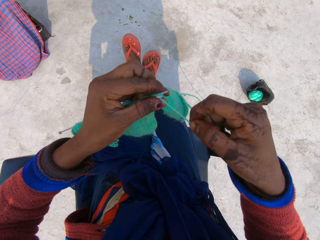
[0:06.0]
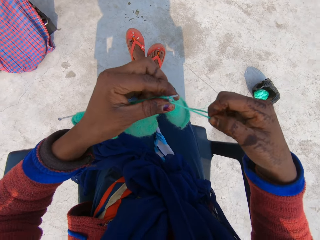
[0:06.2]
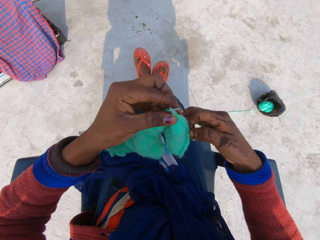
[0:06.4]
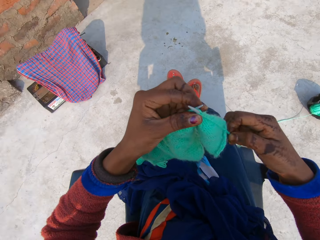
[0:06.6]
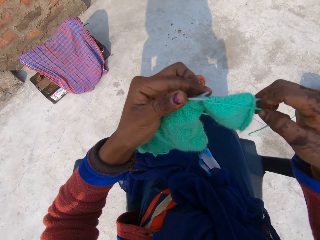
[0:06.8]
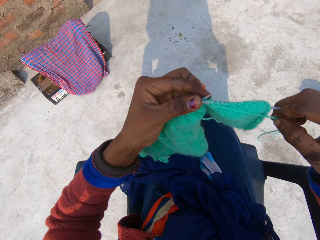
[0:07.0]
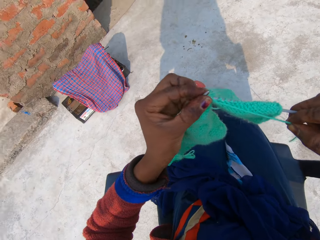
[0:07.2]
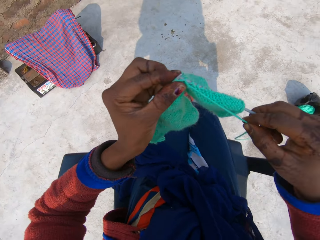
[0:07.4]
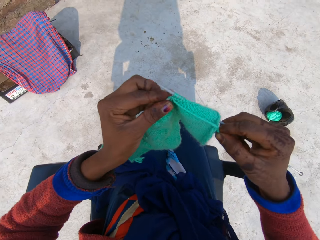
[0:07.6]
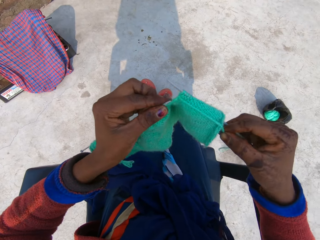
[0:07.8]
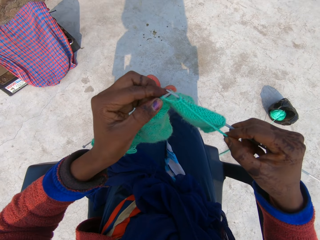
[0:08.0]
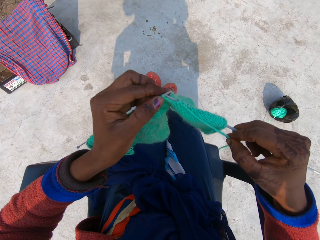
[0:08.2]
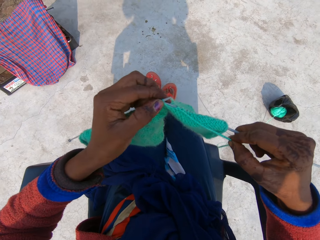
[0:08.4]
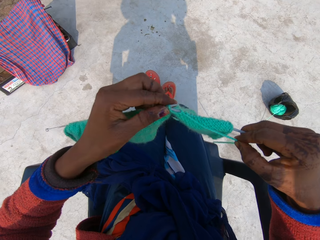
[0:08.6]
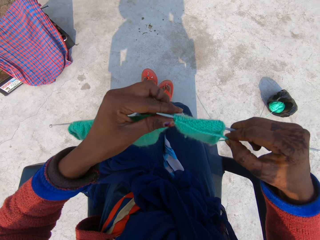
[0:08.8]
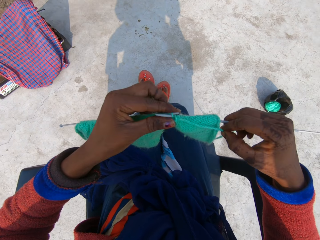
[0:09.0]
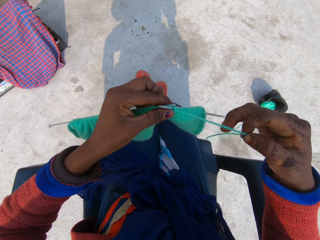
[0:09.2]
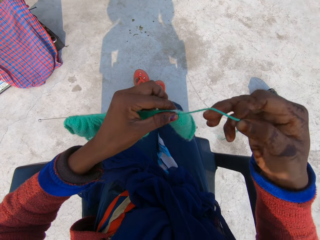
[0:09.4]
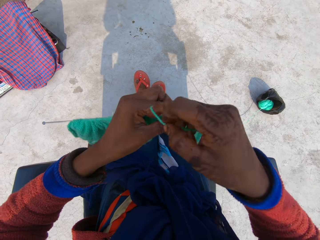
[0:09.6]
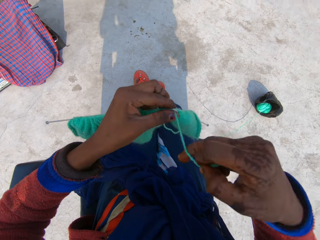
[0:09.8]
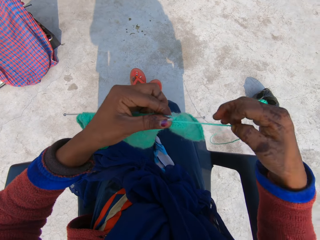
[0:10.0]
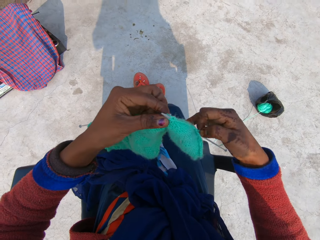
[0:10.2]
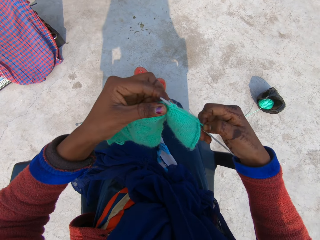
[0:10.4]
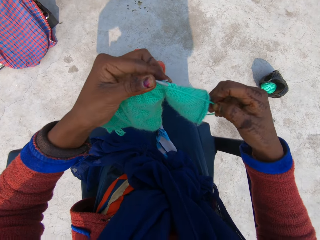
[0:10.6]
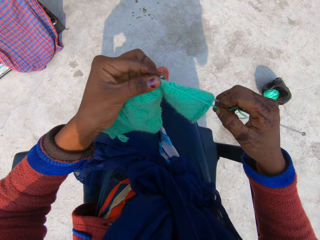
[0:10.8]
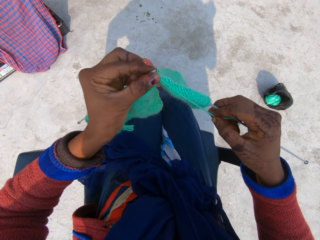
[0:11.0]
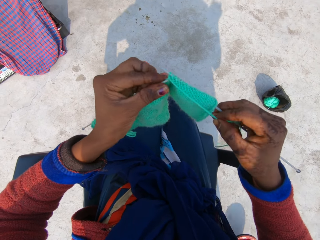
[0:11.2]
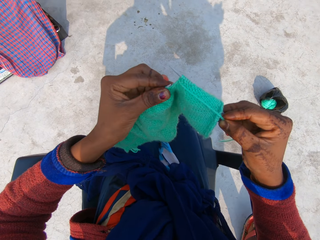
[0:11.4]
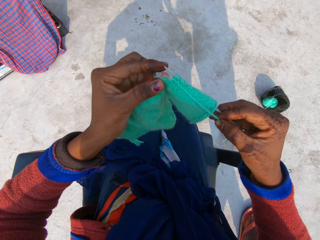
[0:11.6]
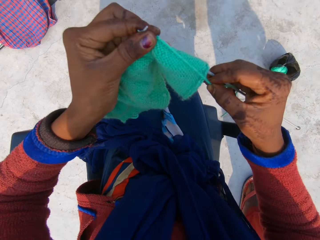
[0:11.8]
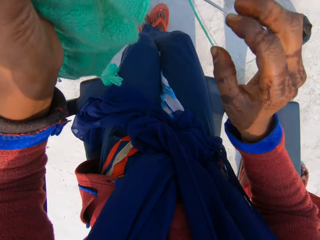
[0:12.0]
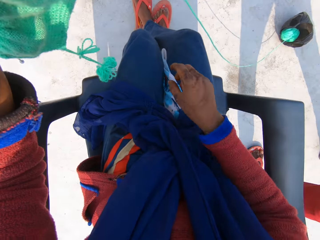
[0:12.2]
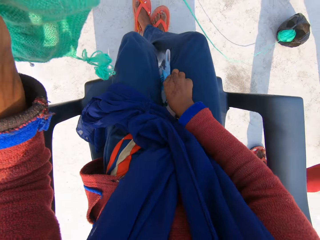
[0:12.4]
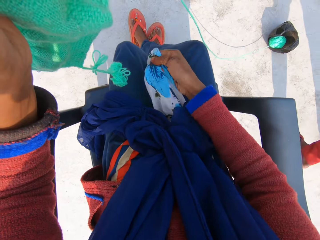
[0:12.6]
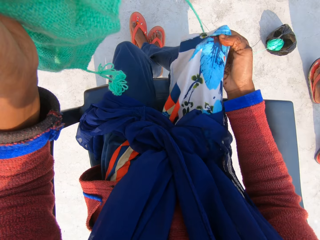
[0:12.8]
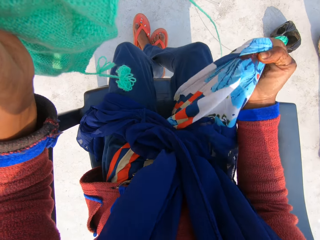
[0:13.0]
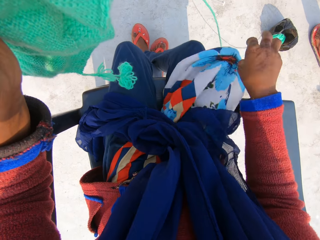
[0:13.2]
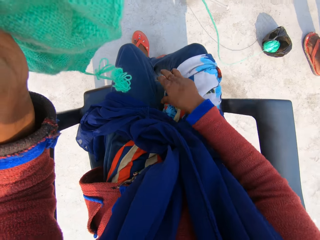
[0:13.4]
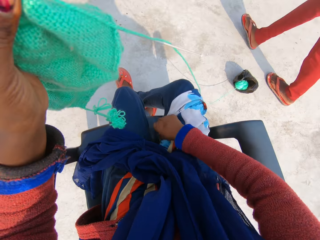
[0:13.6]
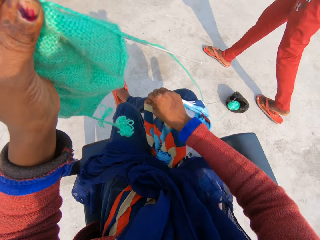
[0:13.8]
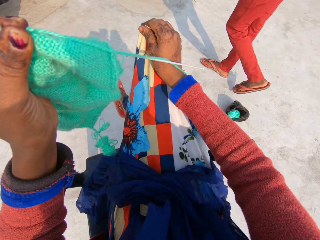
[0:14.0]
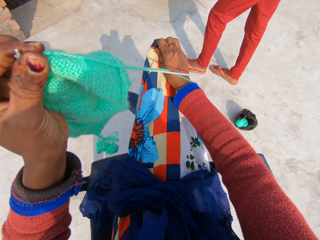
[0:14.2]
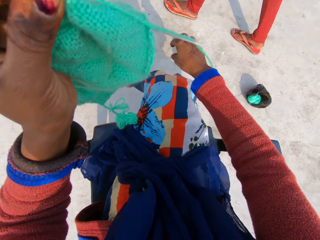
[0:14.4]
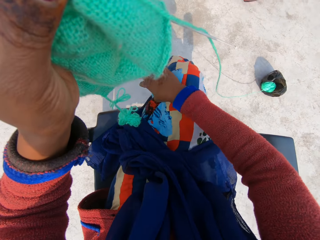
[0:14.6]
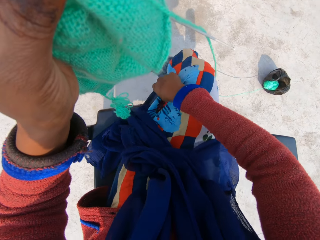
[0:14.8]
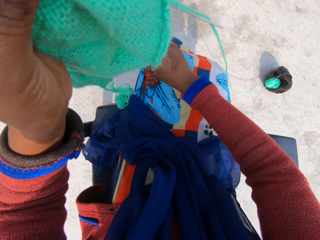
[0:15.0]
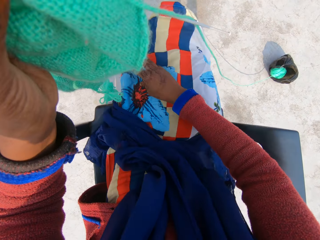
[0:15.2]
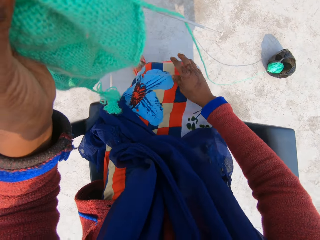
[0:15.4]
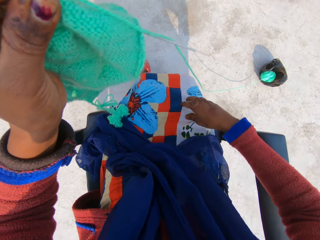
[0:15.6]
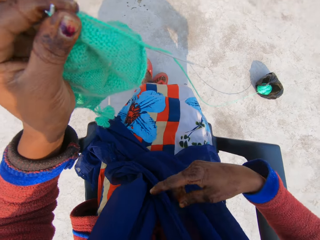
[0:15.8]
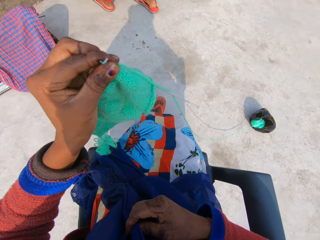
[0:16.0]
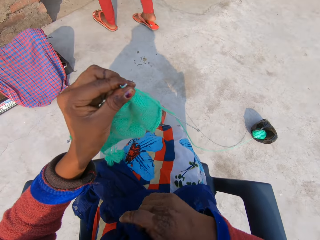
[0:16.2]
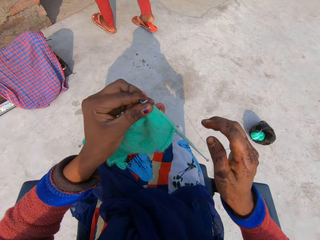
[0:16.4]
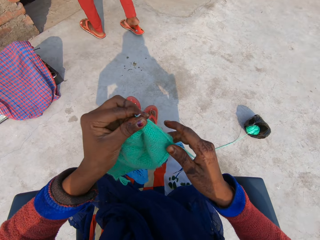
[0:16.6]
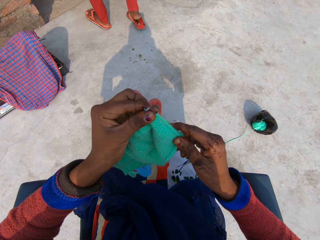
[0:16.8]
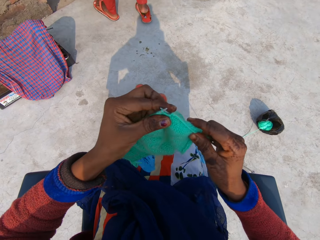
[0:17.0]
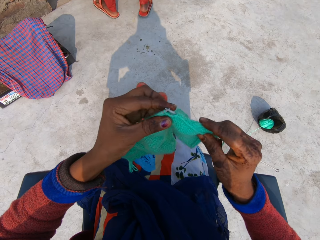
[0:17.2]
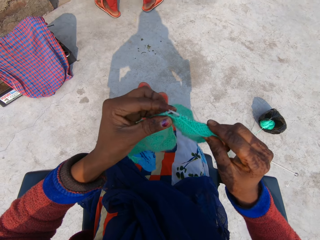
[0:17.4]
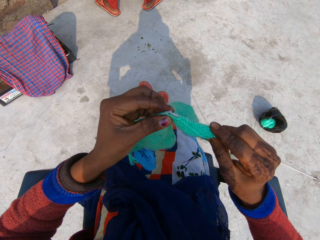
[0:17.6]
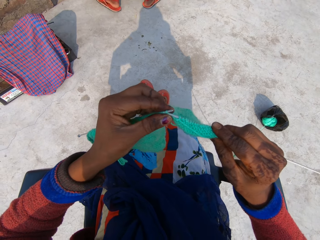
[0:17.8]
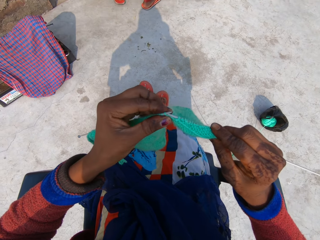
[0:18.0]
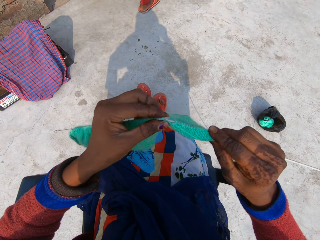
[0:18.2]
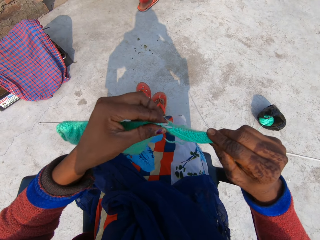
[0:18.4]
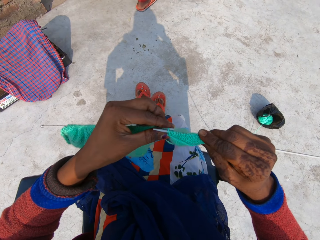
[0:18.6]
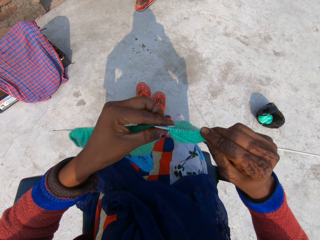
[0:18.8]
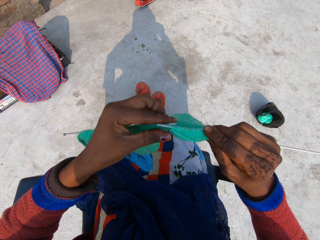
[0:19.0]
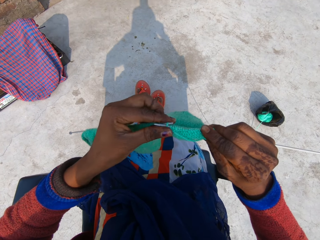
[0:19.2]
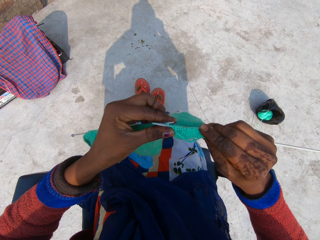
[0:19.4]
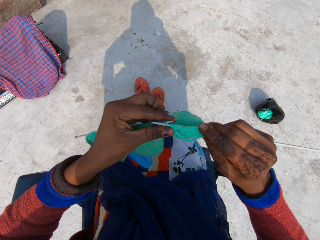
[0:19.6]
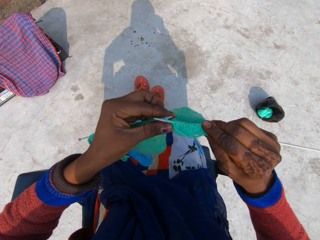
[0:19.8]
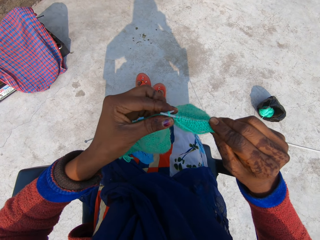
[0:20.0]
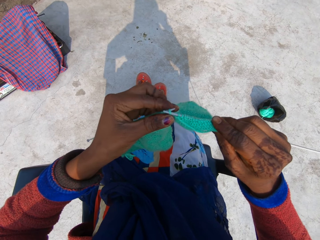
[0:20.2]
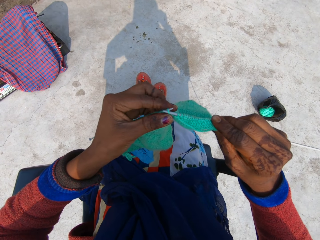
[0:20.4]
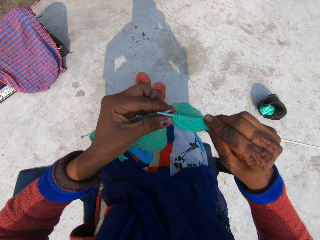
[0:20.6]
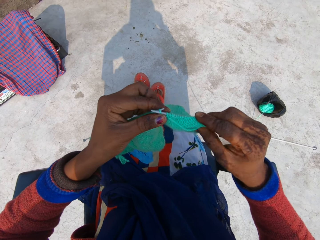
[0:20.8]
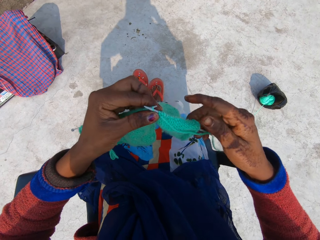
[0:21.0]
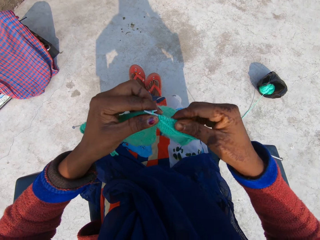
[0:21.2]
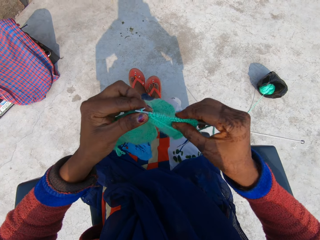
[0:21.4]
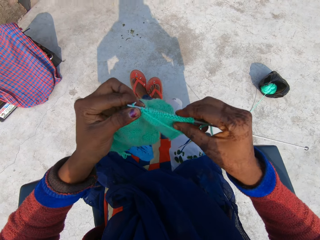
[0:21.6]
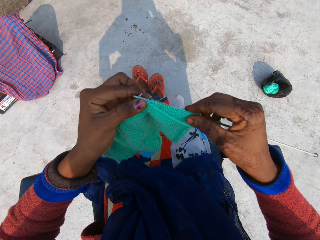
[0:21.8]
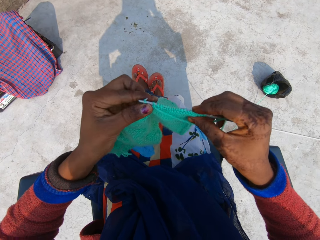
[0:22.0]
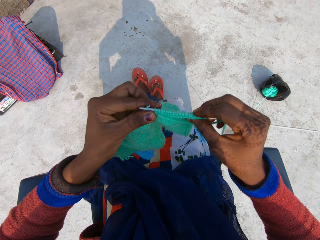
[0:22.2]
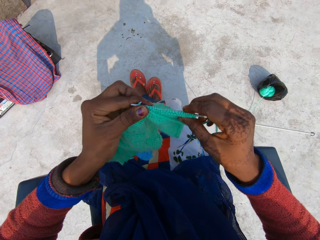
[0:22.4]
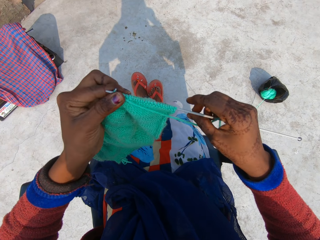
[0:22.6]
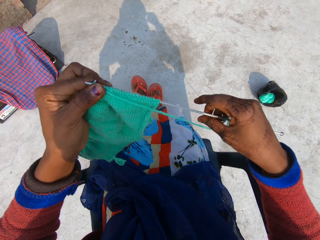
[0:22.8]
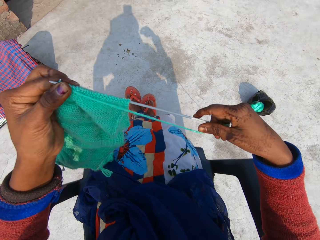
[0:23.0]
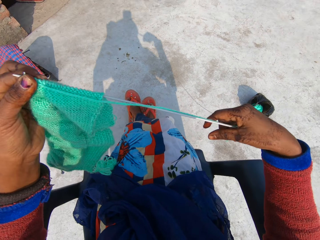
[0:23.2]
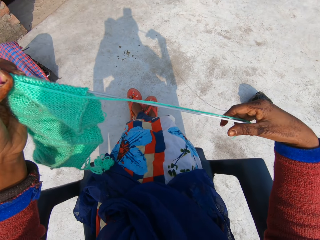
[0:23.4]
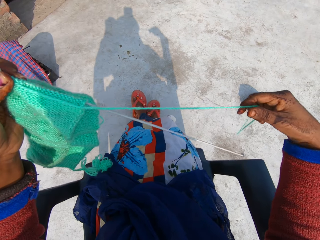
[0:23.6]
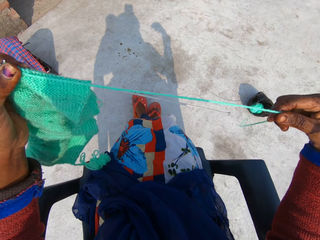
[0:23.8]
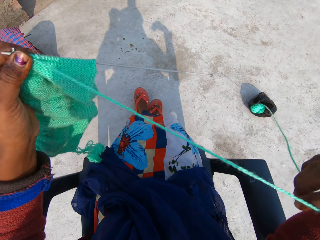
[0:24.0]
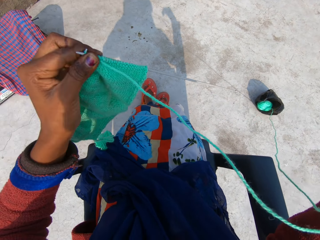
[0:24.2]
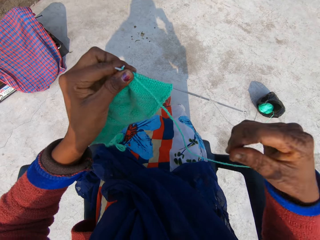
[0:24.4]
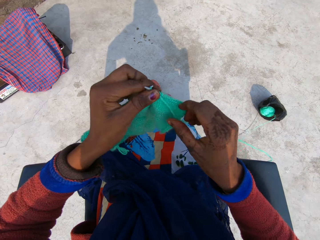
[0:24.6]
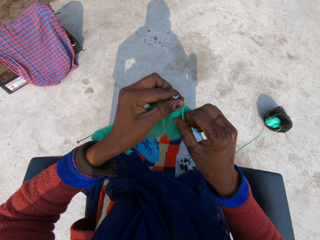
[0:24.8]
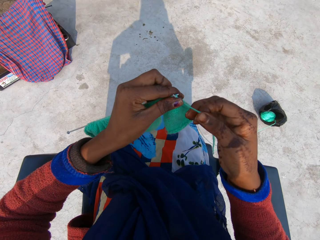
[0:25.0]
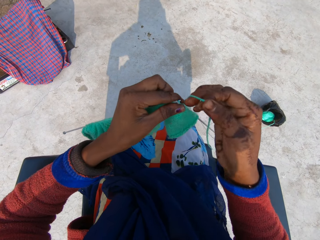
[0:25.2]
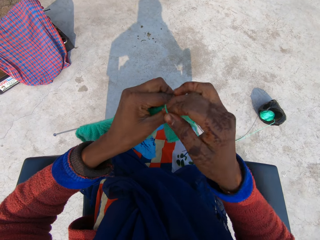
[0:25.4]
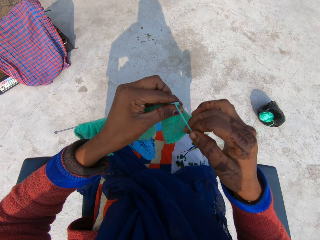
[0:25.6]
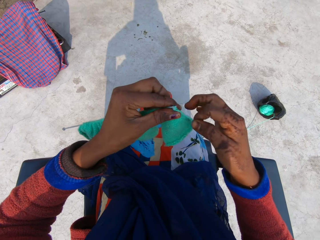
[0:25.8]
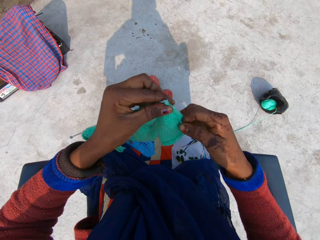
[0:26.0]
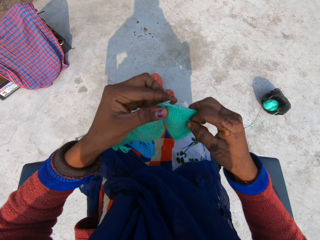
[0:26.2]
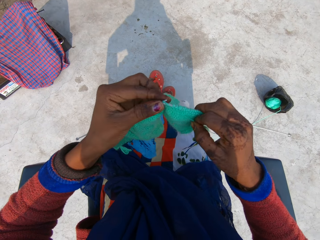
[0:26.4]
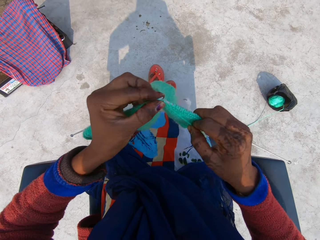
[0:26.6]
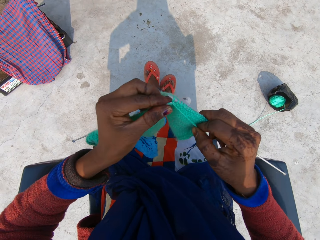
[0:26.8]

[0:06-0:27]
The camera wearer talks. A person talks to the camera wearer. The person walks. The camera wearer adjusts her clothes with her right hand. She knits the fabric with the knitting needle. She talks to the person. She straightens the fabric. She knits the fabric with the knitting needle.
